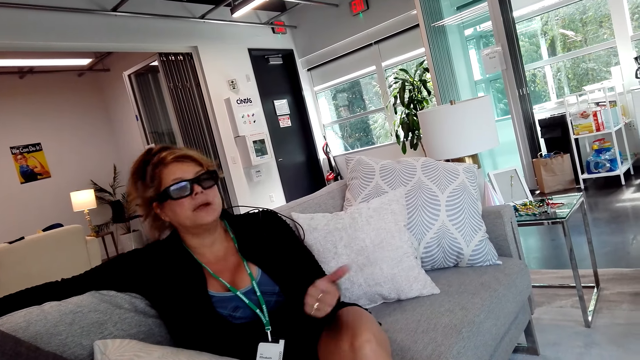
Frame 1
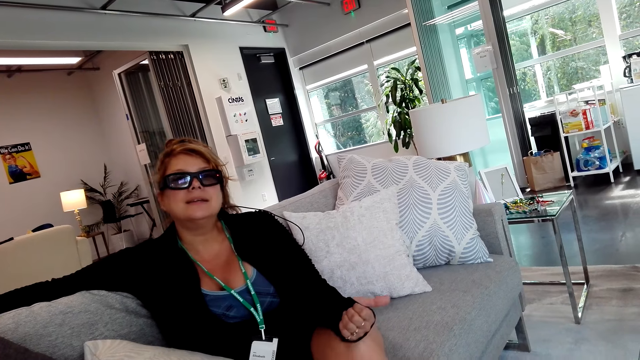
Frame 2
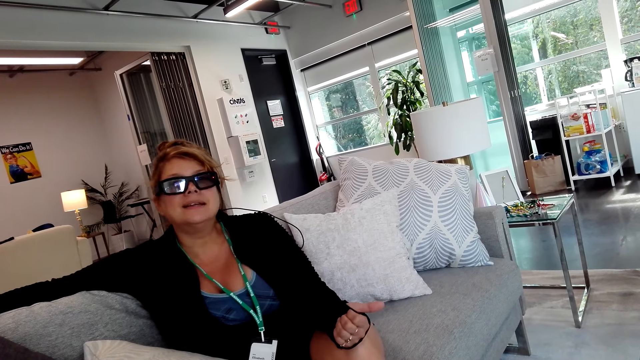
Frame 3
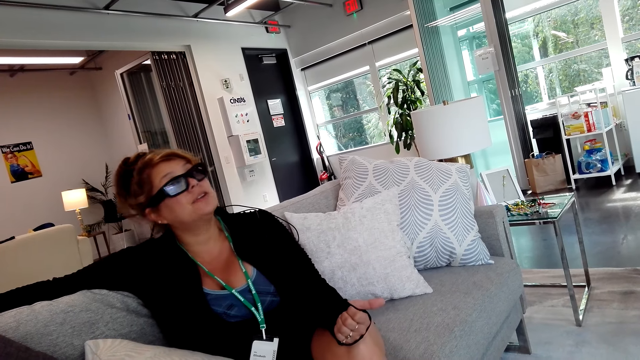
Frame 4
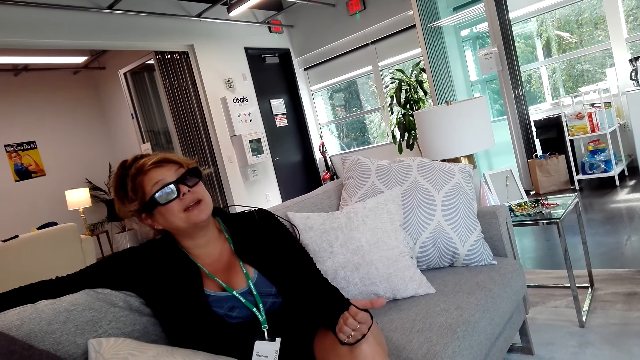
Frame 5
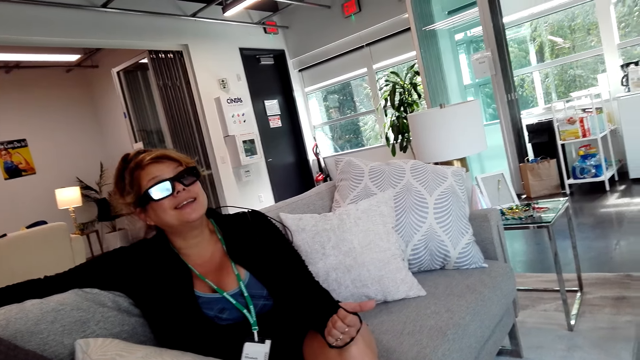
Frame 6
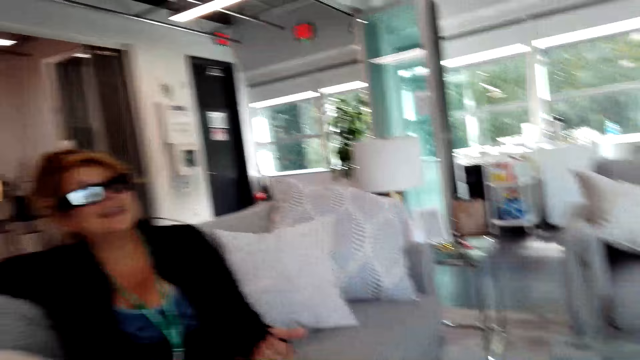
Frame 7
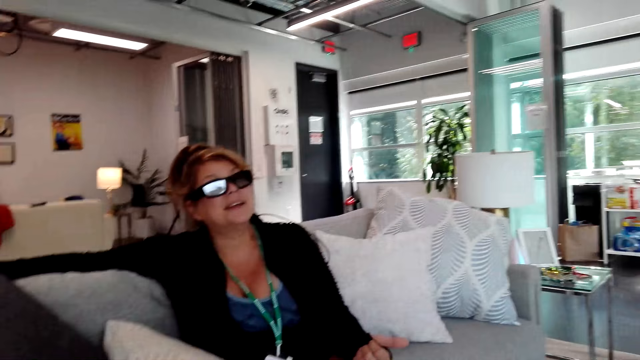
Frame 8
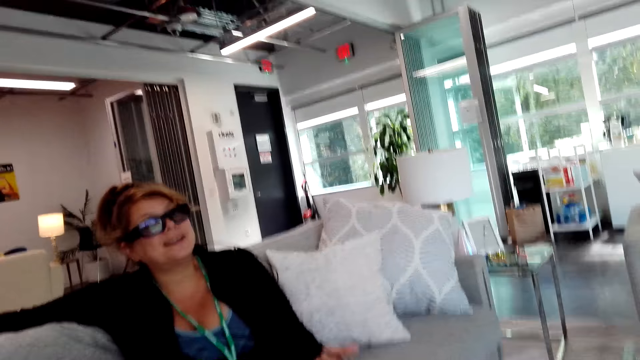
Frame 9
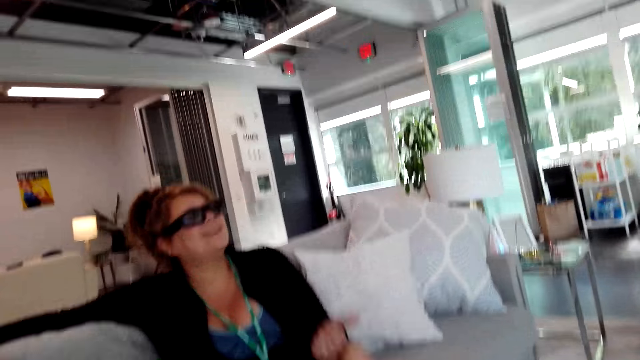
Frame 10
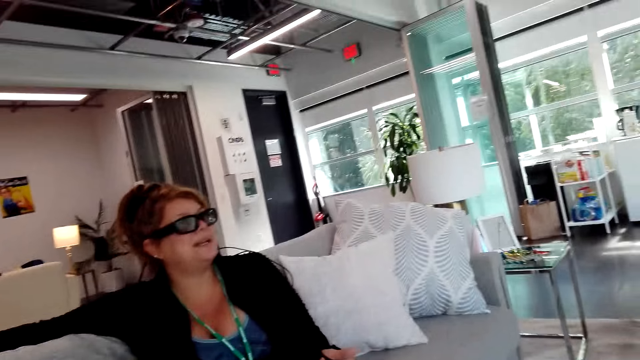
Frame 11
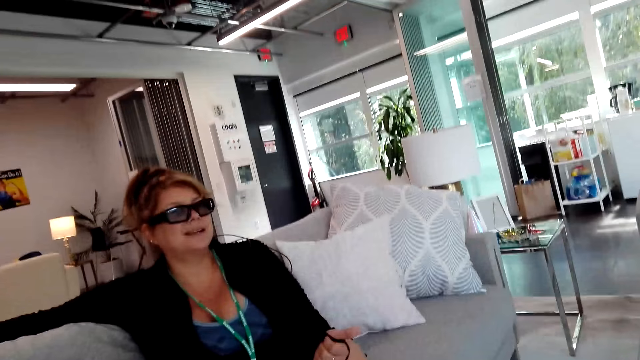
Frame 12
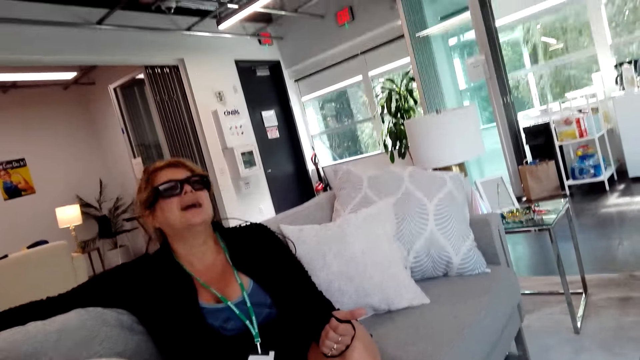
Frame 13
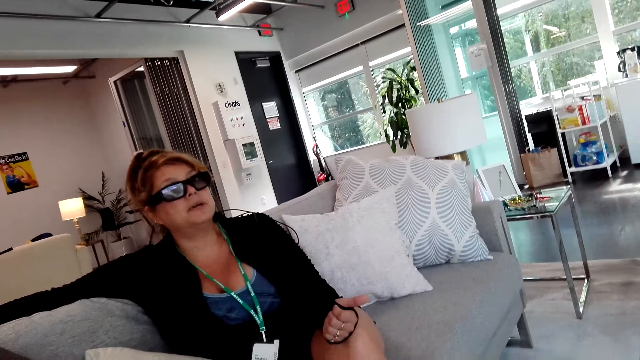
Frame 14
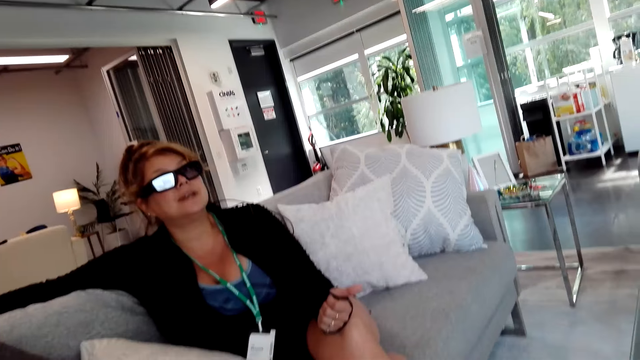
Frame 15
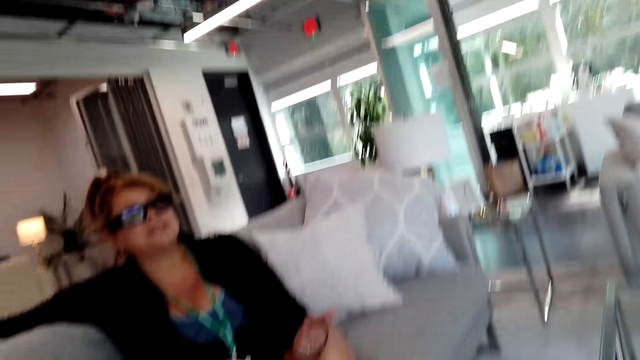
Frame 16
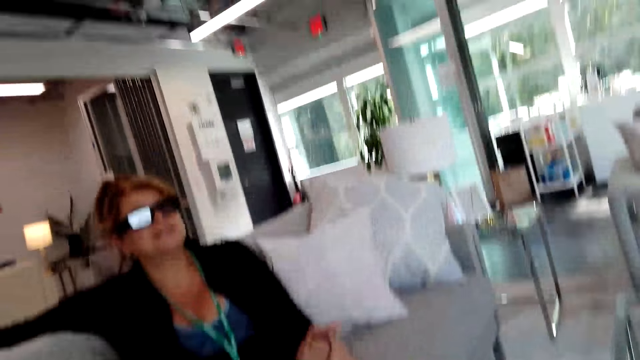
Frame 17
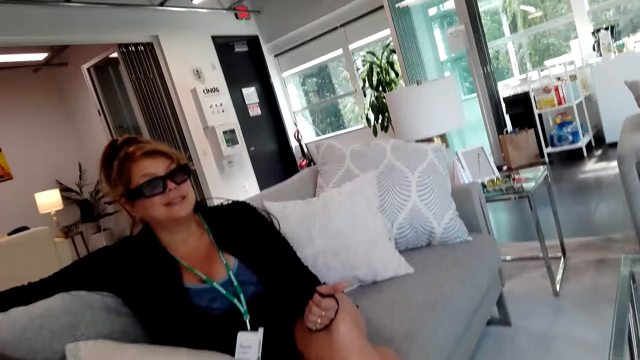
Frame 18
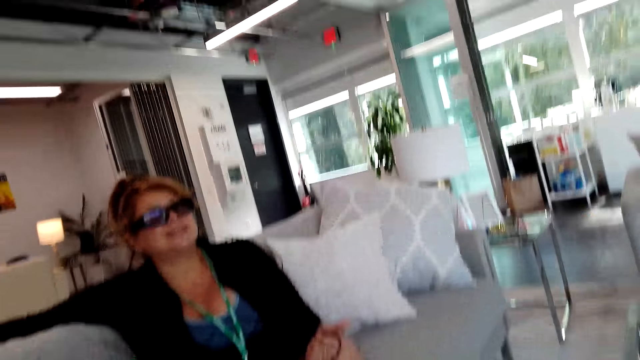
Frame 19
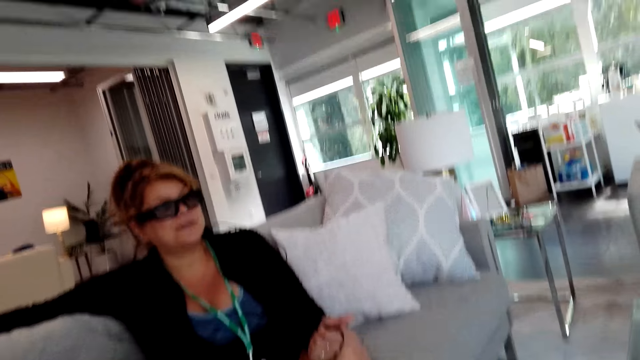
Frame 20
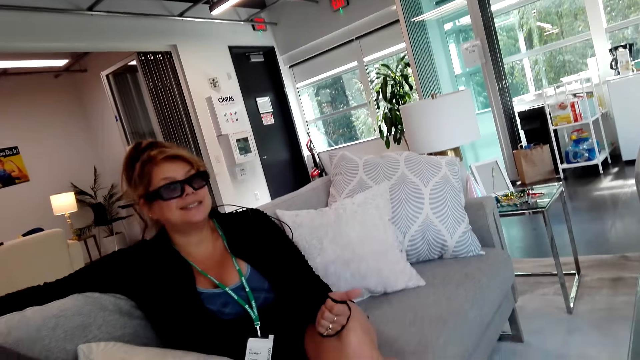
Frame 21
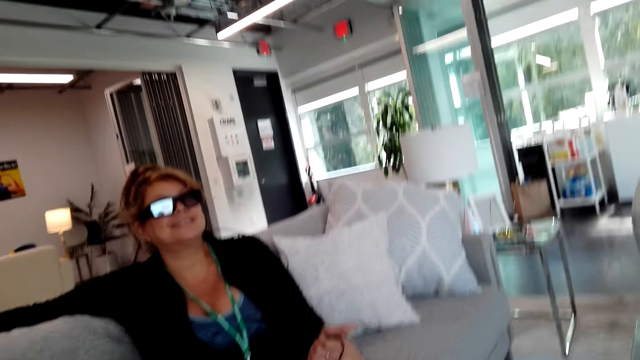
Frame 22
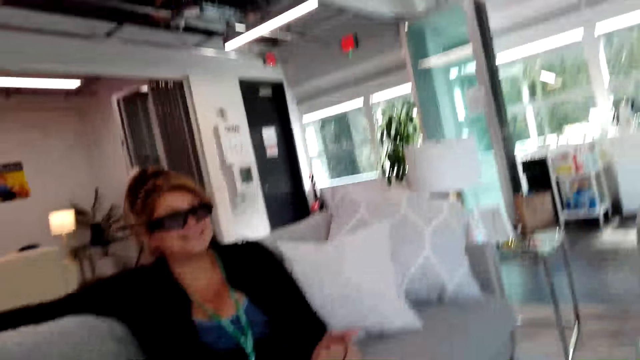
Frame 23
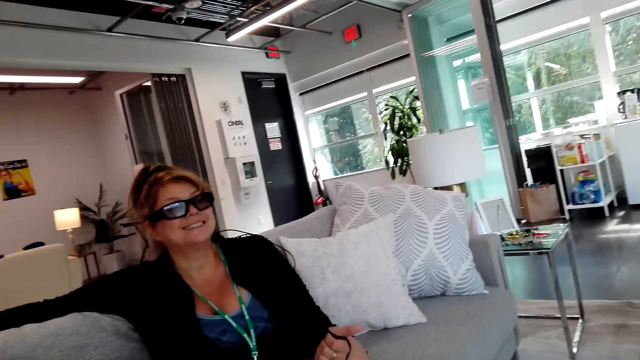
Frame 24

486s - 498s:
A woman talks with hand gestures. The woman dialogues with the camera wearer.

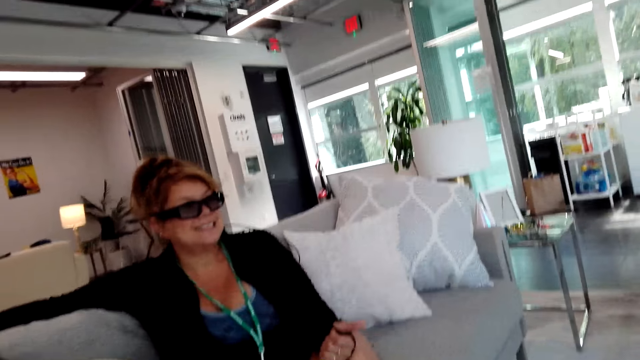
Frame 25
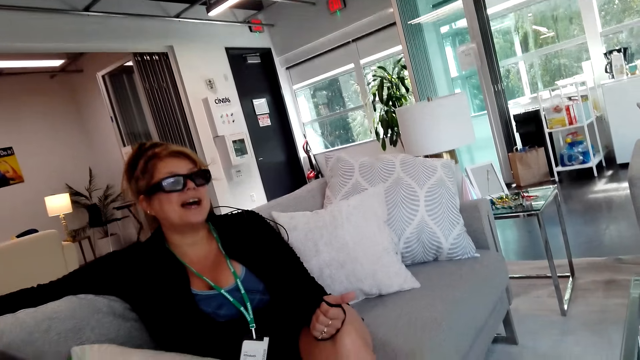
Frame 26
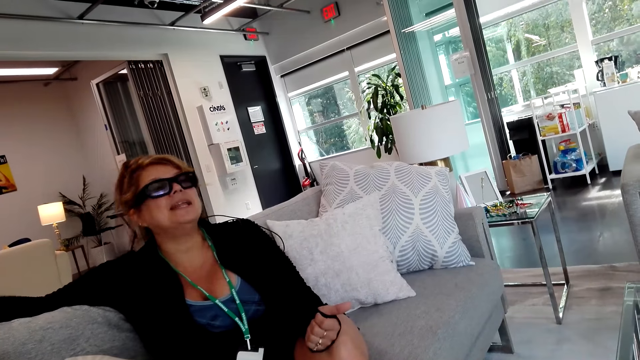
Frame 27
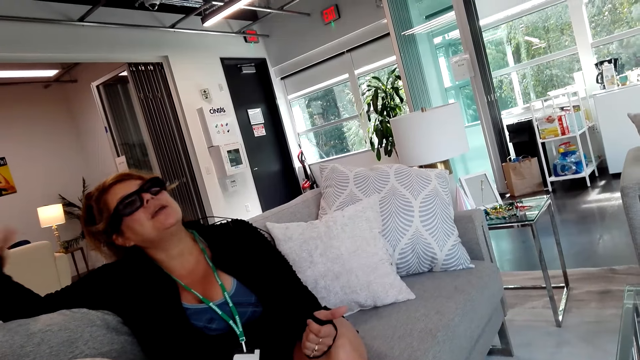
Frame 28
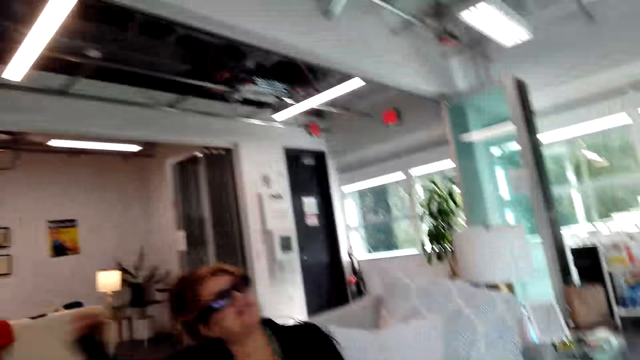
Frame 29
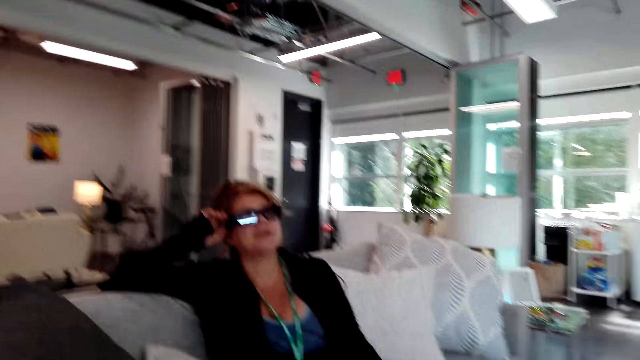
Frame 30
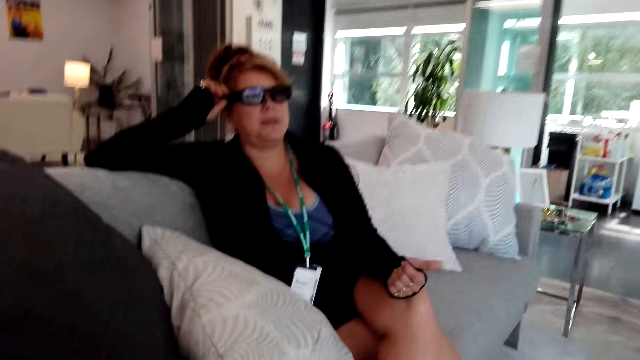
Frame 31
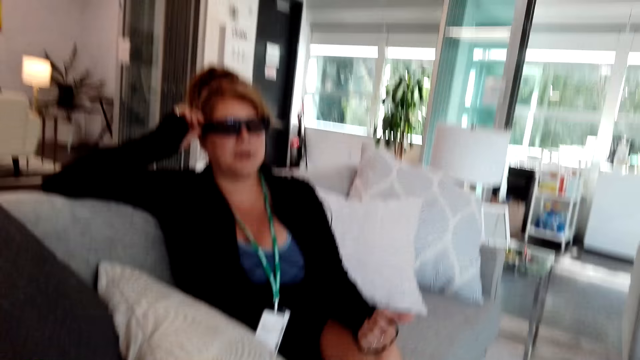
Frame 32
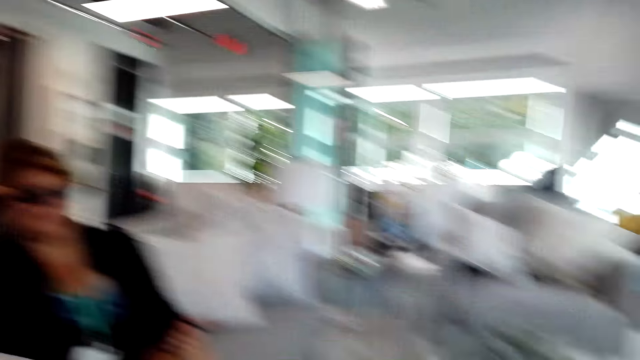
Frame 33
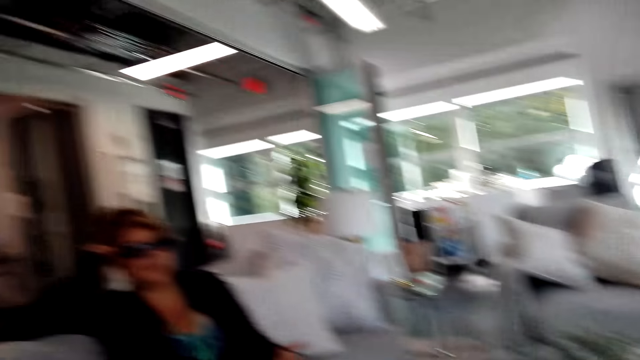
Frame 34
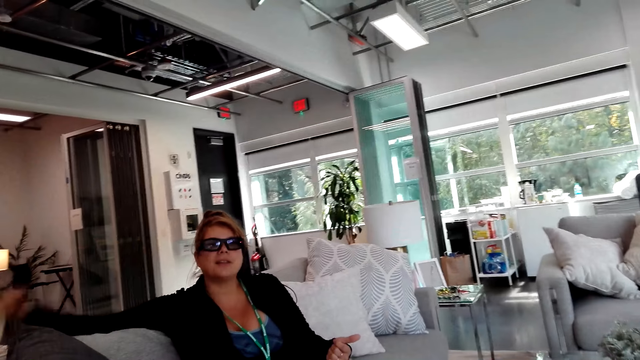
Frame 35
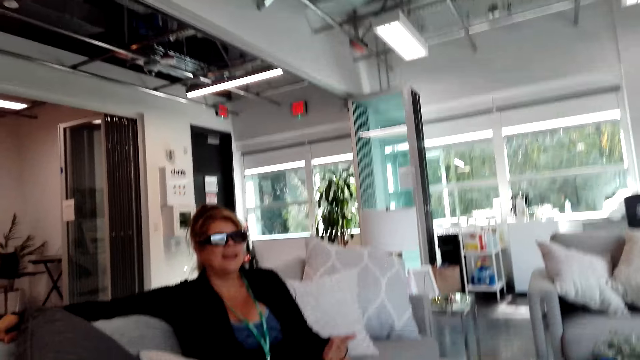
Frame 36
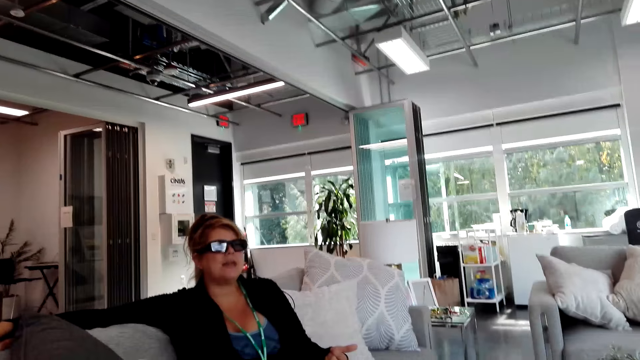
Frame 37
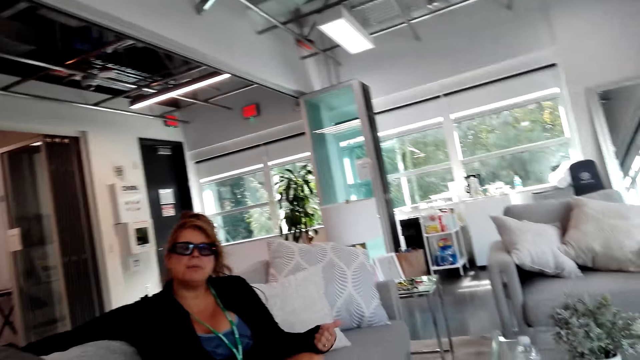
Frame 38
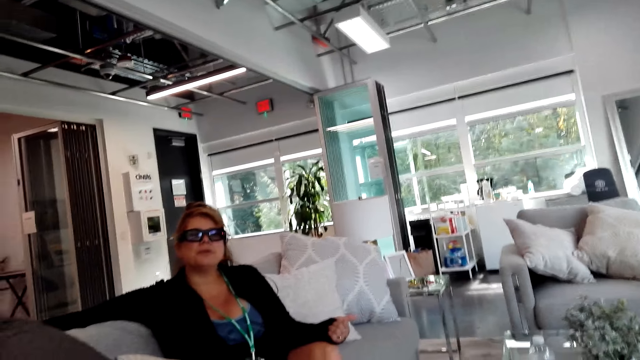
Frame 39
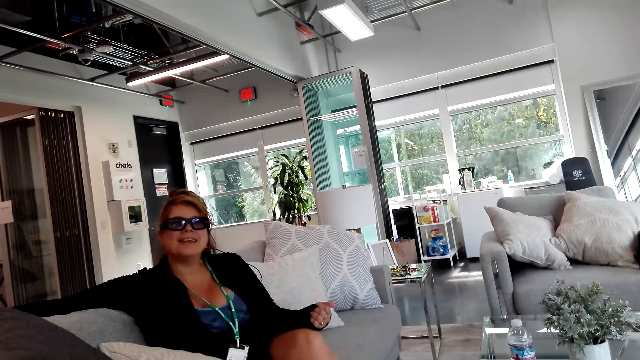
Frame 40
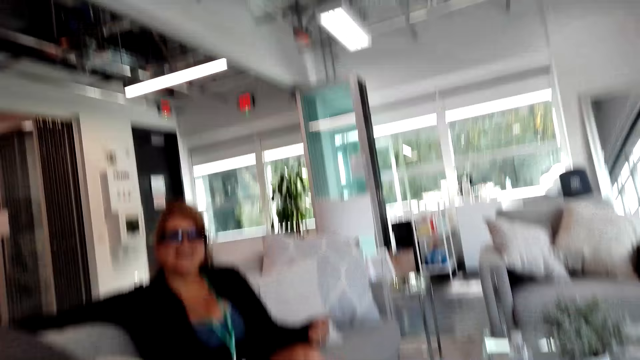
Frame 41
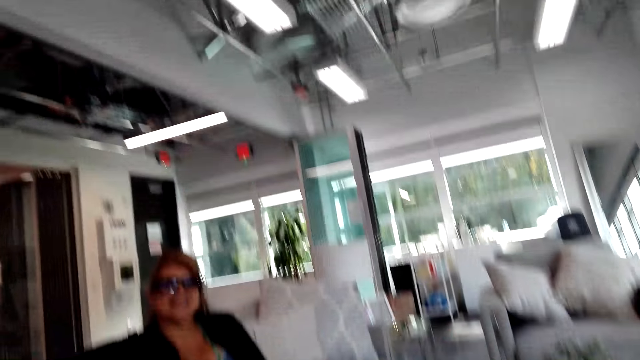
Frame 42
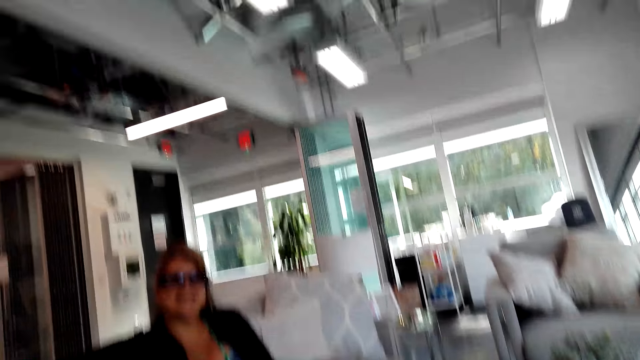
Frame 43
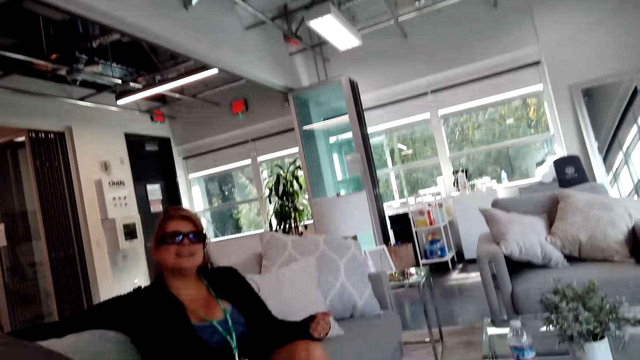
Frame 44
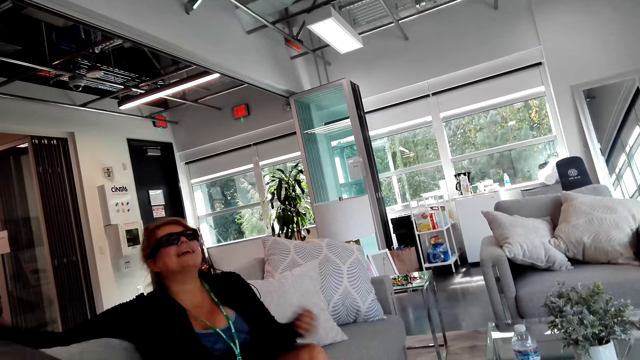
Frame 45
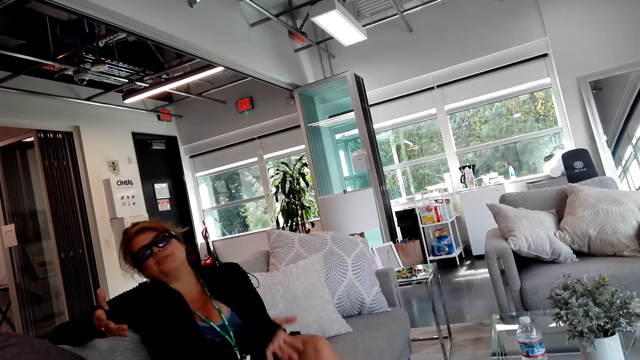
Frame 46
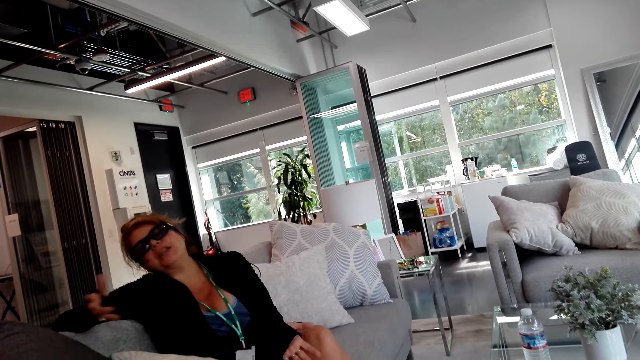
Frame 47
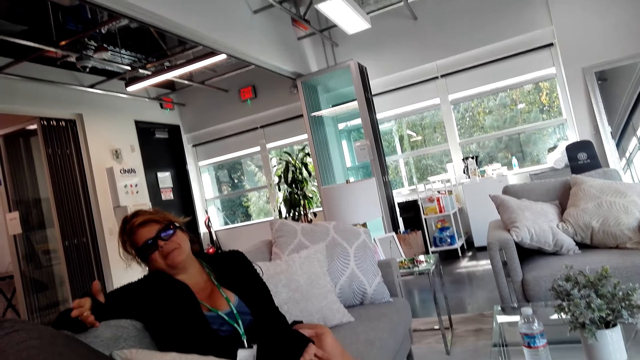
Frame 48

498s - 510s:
A woman adjusts the camera. The woman dialogues with the camera wearer. The woman touches glasses. The woman talks with hand gestures and dialogues with the camera wearer. The woman dialogues with the camera wearer again. The camera wearer talks to the woman. The woman talks with hand gestures and dialogues with the camera wearer.
